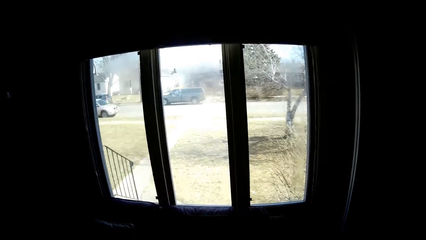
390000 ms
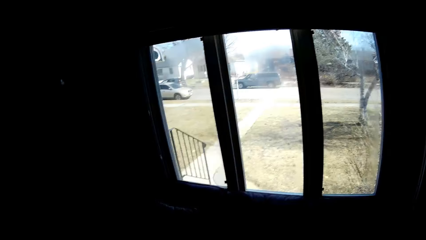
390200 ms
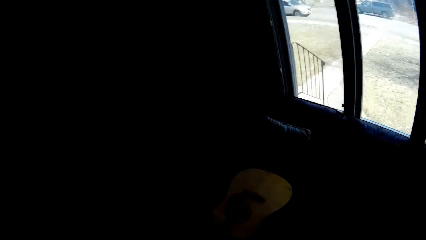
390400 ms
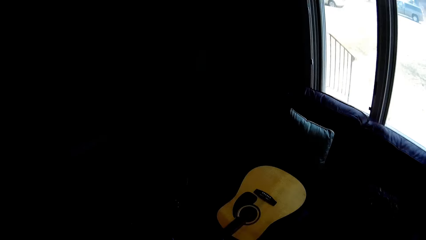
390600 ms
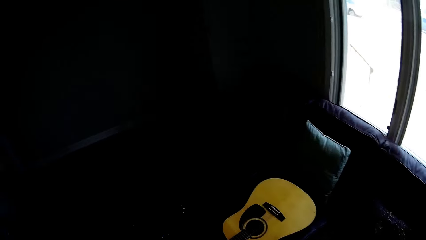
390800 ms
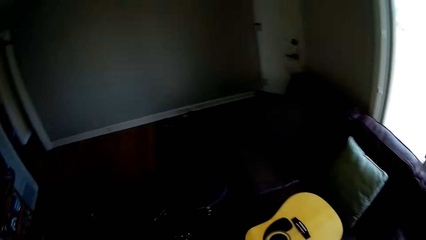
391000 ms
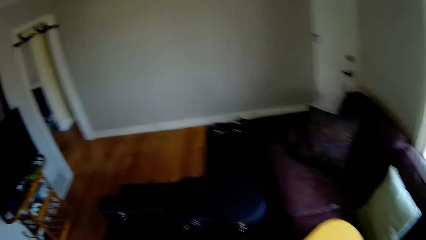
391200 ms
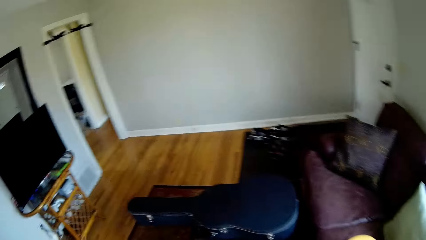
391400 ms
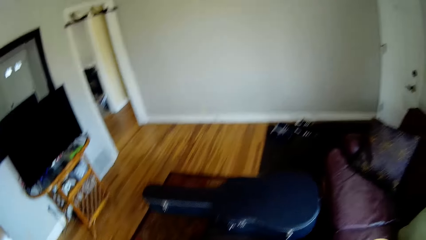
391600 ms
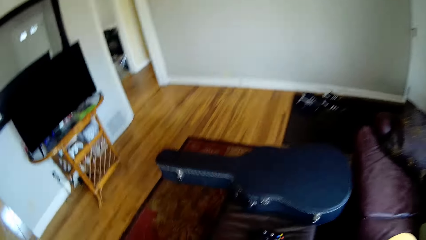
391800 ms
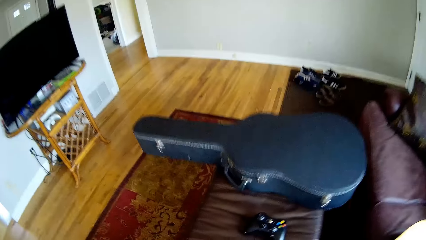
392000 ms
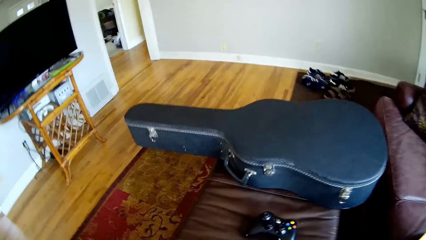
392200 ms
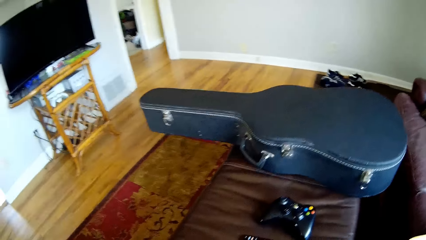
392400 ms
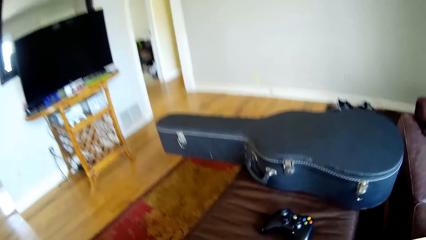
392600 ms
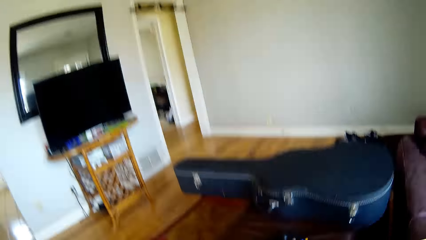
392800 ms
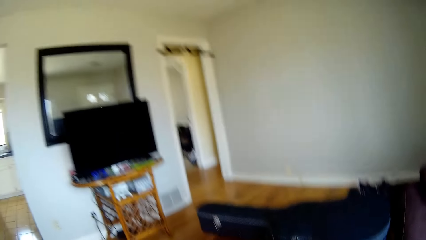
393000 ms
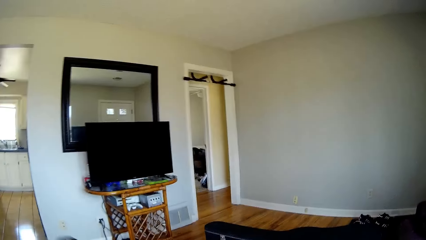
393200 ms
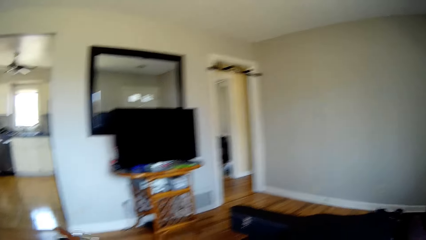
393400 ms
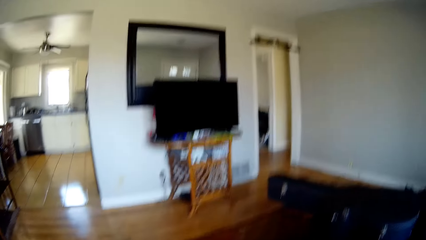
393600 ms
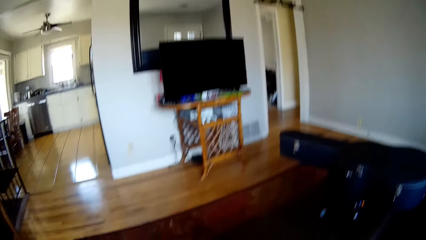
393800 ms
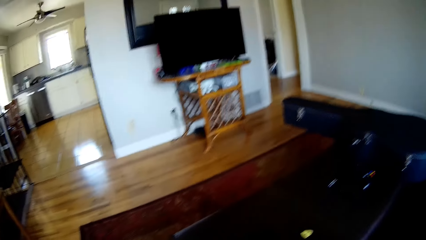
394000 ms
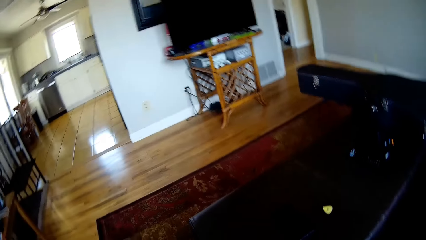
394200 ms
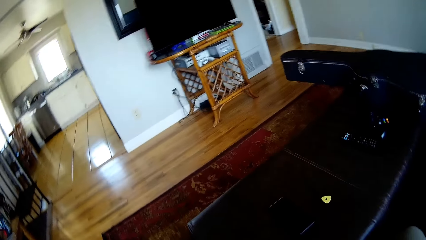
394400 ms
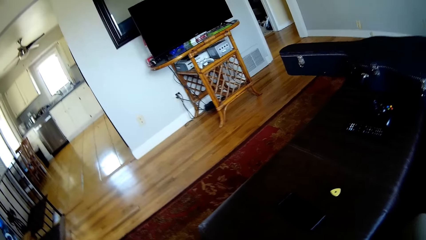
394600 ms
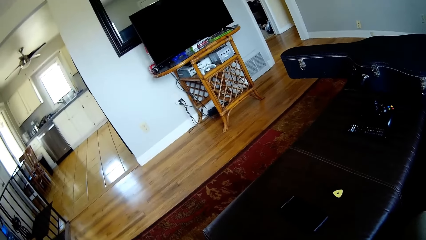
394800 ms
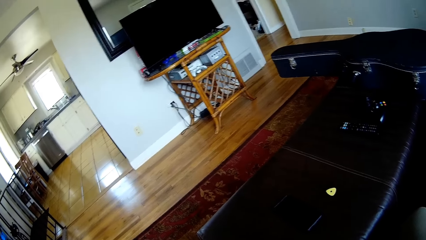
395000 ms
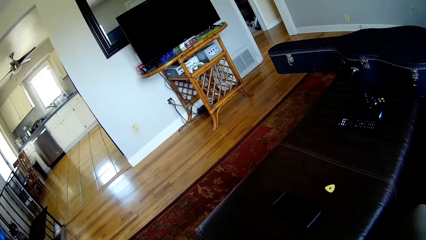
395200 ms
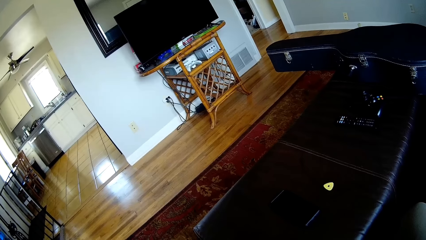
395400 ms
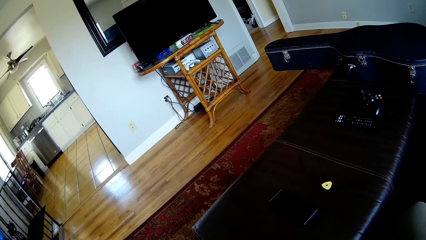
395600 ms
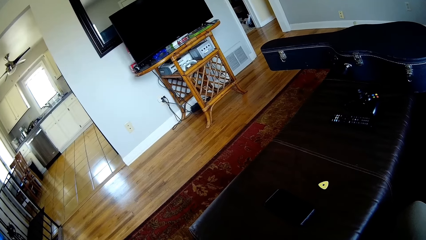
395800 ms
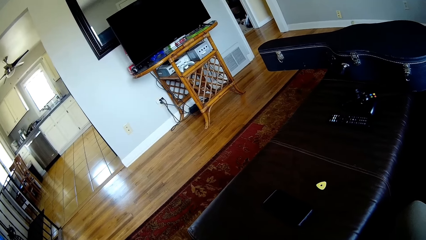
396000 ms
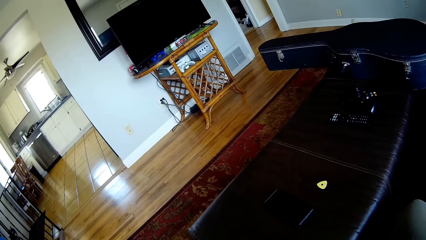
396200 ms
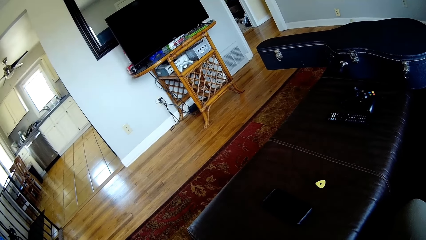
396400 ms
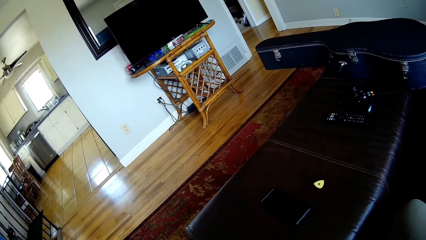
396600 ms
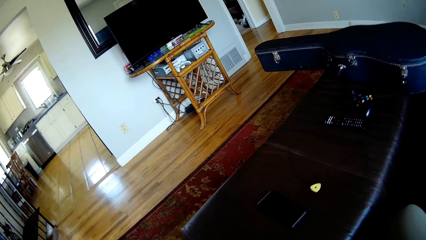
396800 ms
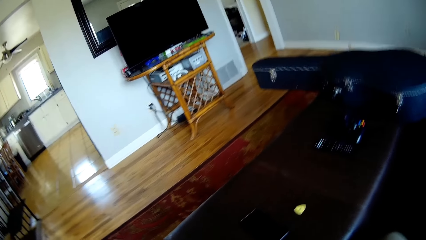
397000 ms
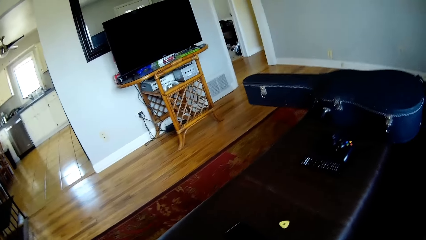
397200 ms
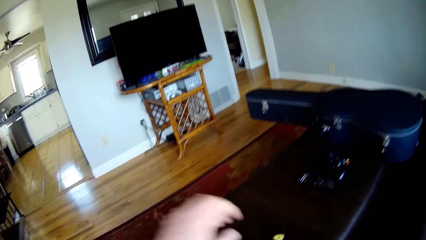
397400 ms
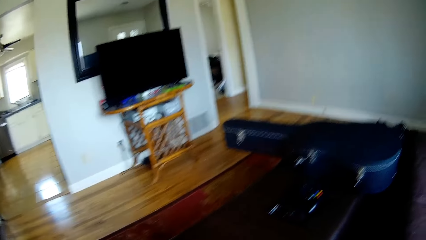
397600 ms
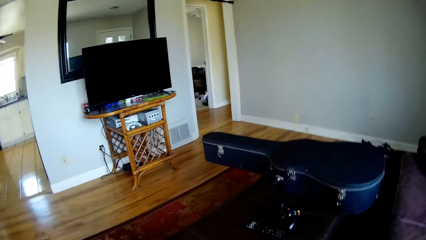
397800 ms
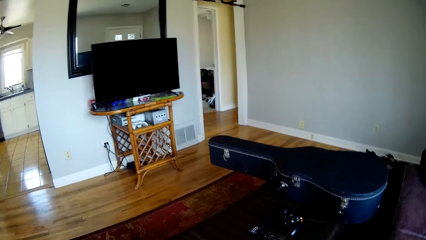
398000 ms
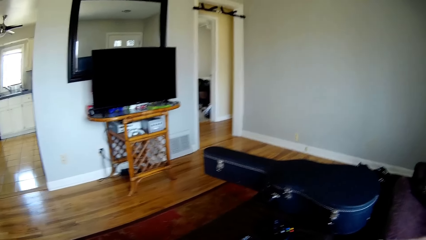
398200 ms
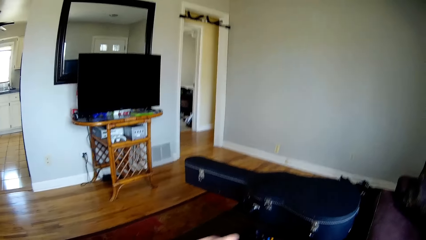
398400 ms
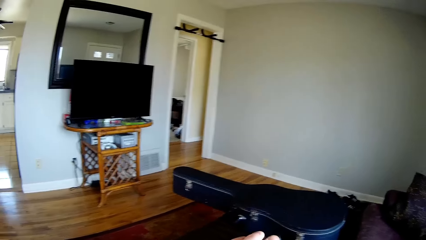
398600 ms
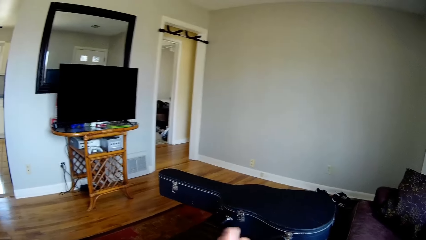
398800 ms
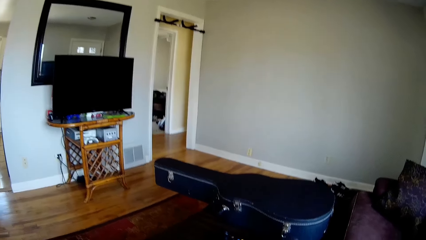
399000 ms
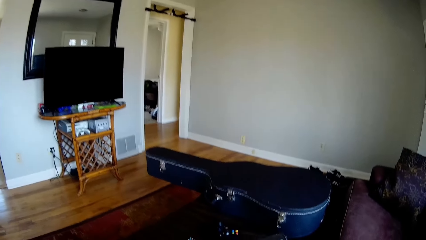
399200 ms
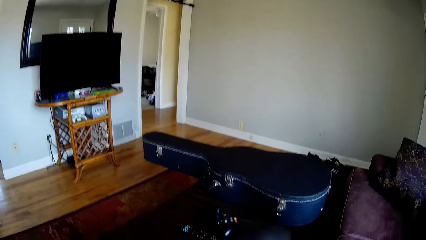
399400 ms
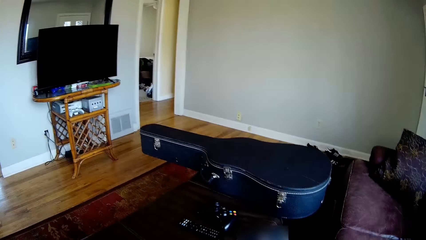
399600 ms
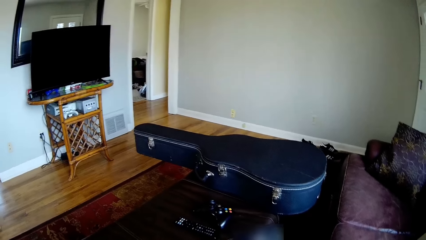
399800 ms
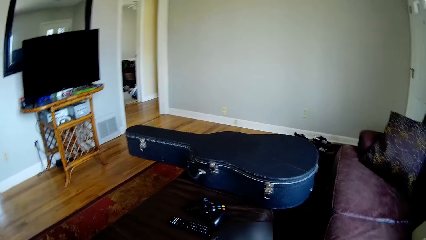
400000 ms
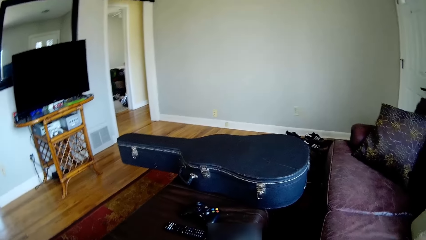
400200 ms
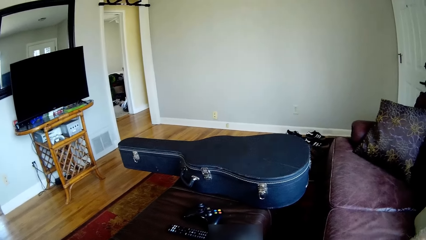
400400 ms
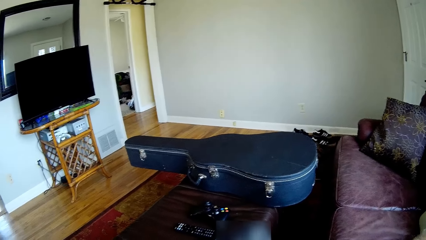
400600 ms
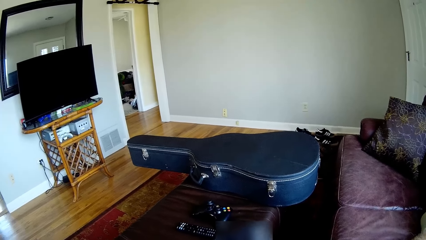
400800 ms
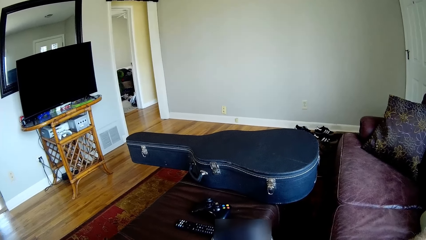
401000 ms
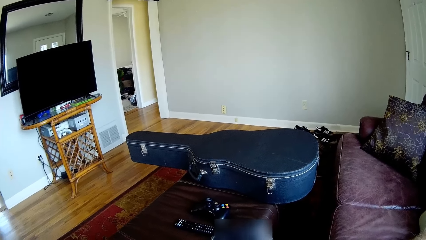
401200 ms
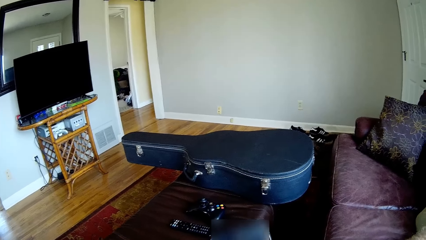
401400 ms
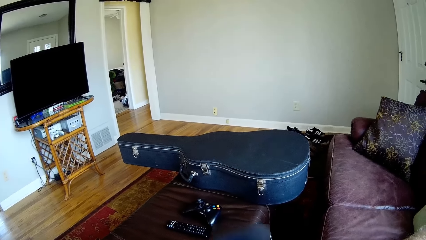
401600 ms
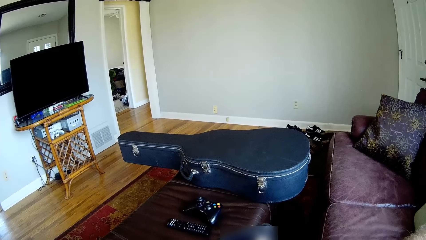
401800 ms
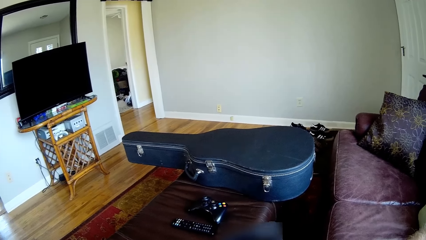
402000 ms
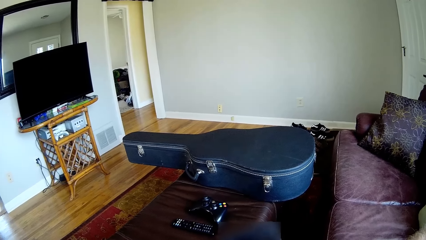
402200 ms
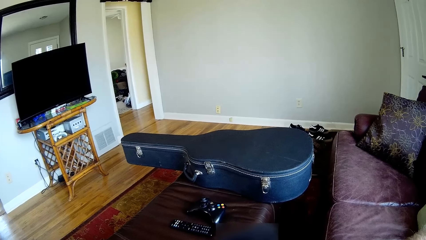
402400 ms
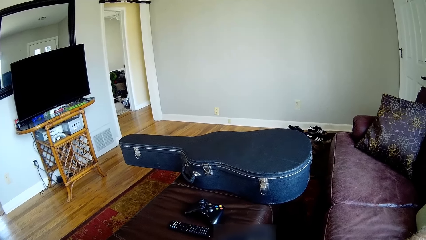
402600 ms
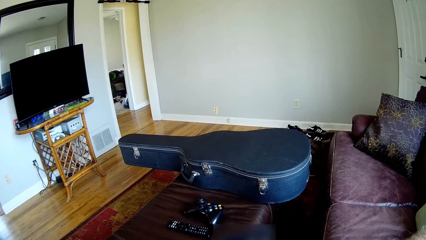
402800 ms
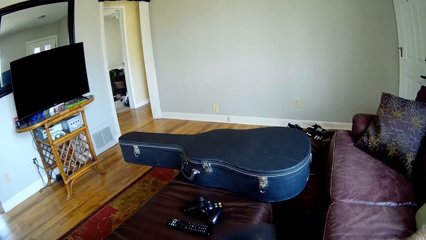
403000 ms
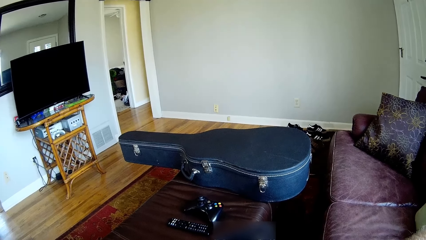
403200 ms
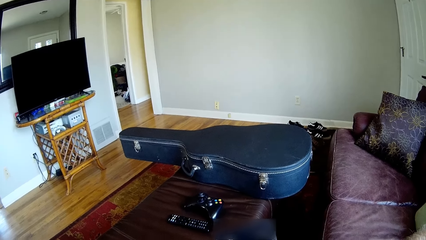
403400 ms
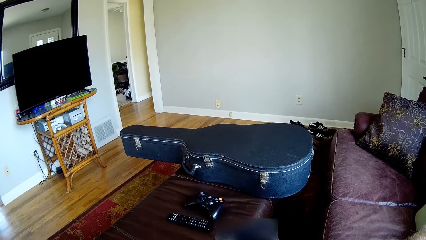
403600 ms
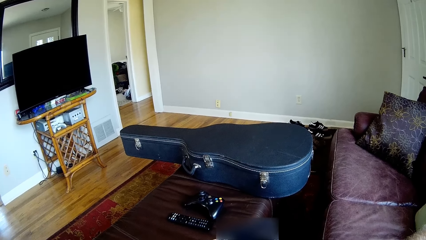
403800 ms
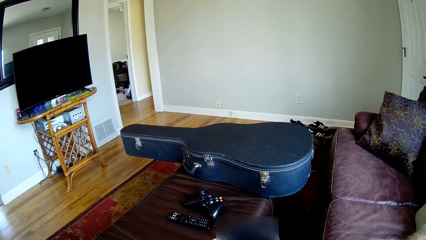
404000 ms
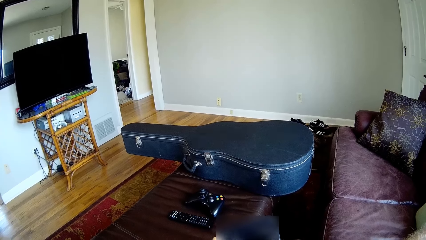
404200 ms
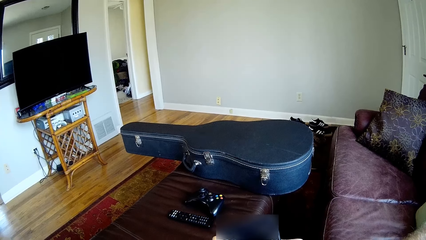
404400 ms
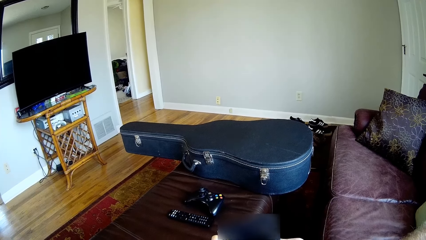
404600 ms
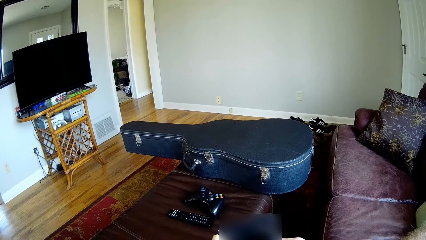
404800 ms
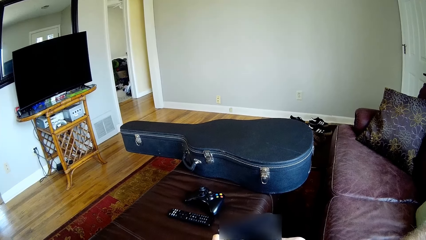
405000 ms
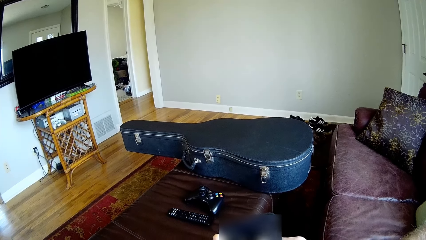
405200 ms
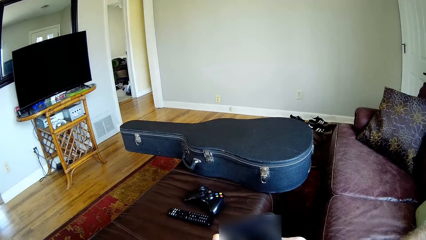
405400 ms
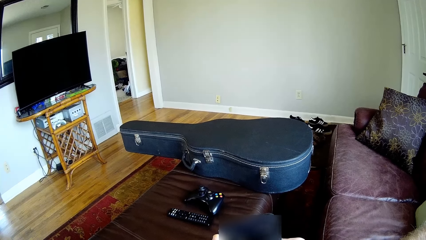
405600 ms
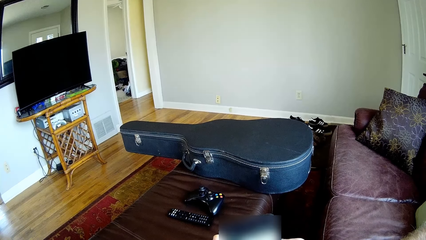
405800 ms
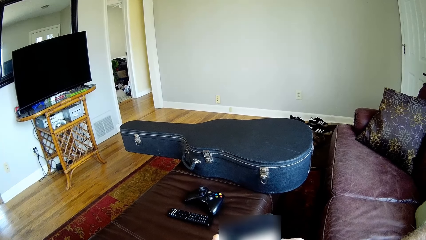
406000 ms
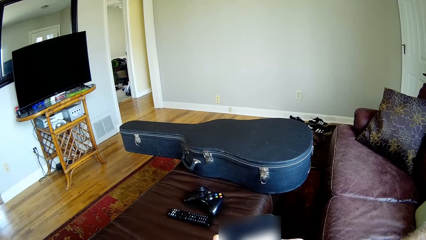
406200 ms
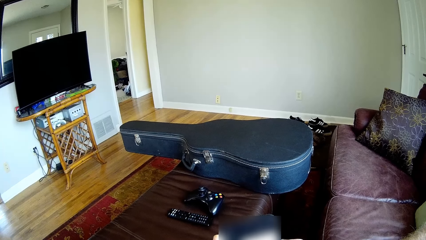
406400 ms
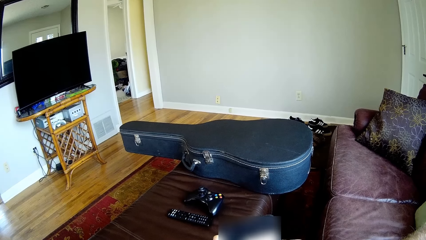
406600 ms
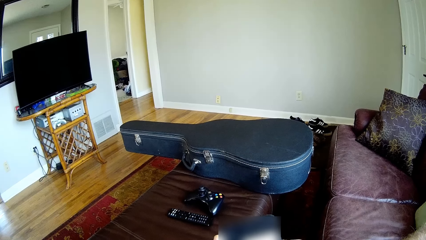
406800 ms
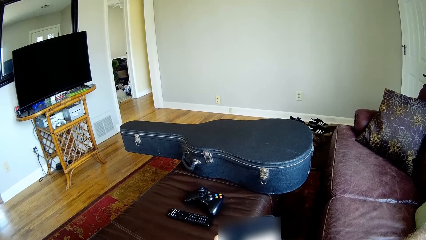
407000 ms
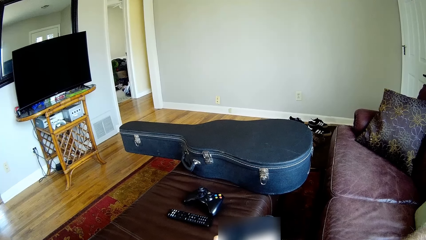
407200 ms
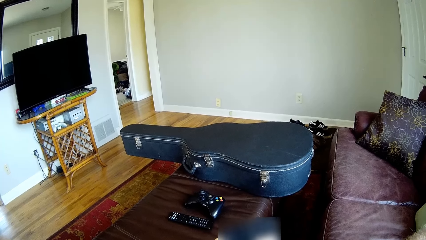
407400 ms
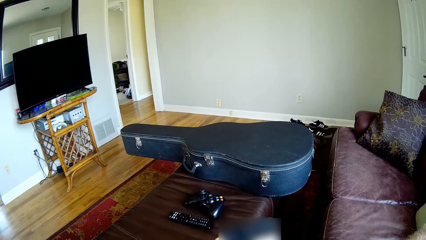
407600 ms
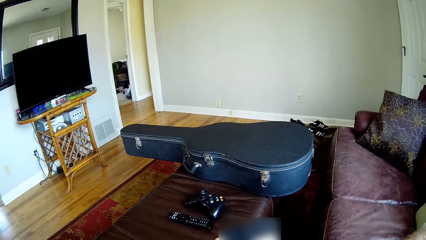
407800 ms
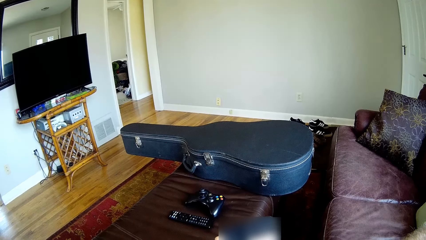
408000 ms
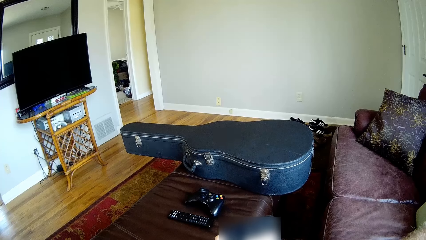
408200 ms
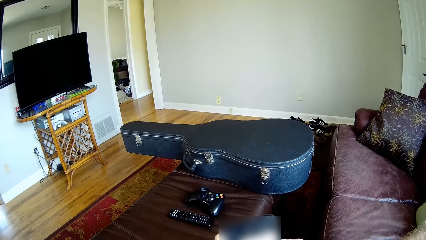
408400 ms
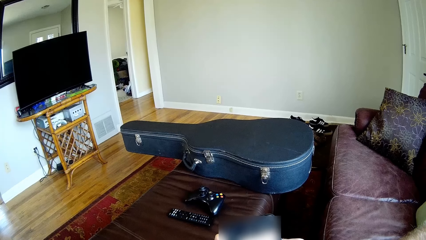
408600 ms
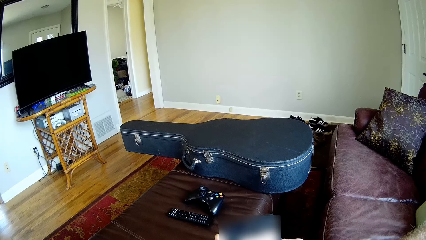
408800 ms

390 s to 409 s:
The camera wearer sits on the sofa or chair. He looks around the house. He picks up a phone from a table with his left hand. He passes the phone in his left hand to his right hand.
